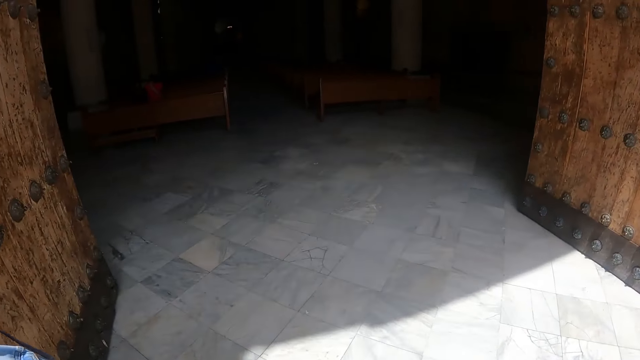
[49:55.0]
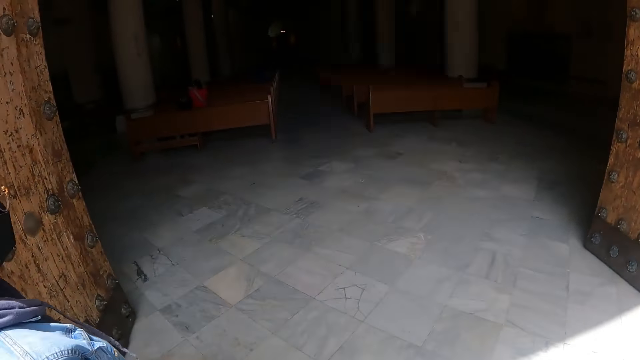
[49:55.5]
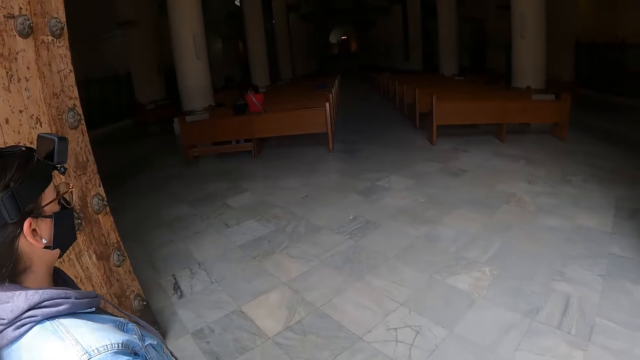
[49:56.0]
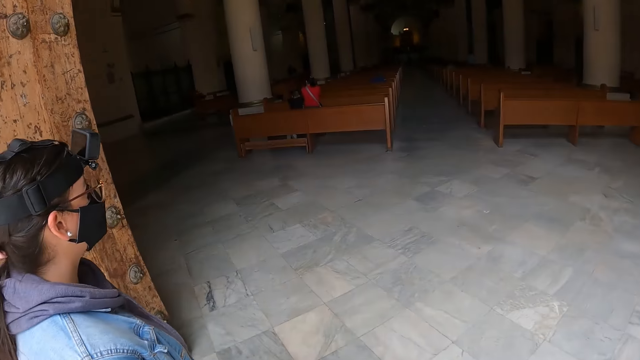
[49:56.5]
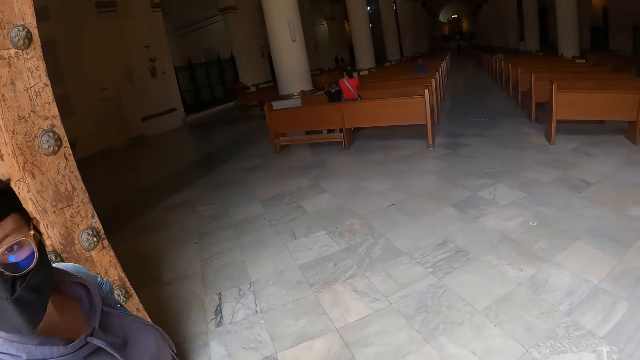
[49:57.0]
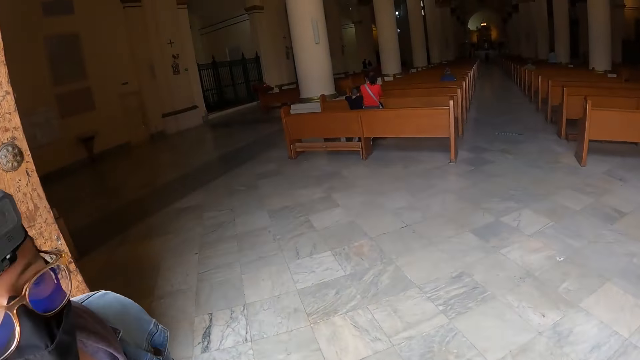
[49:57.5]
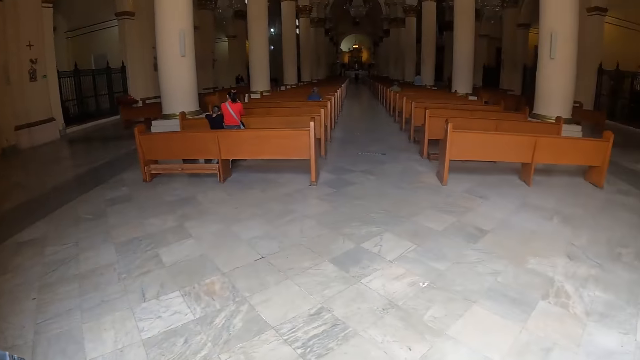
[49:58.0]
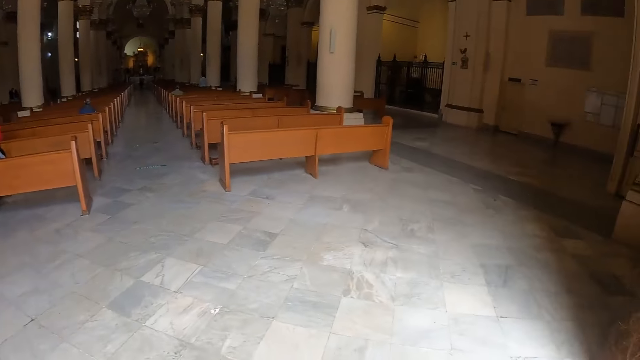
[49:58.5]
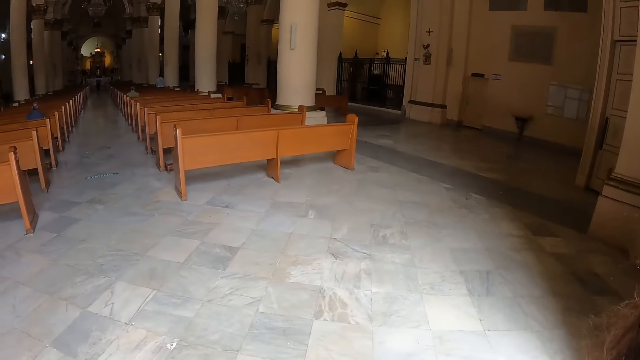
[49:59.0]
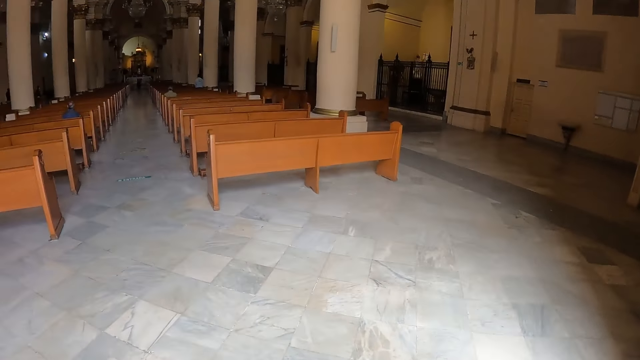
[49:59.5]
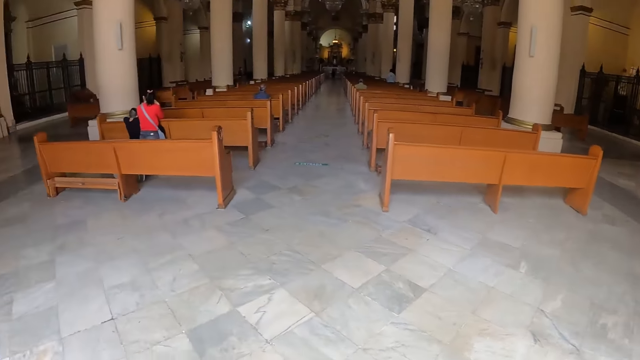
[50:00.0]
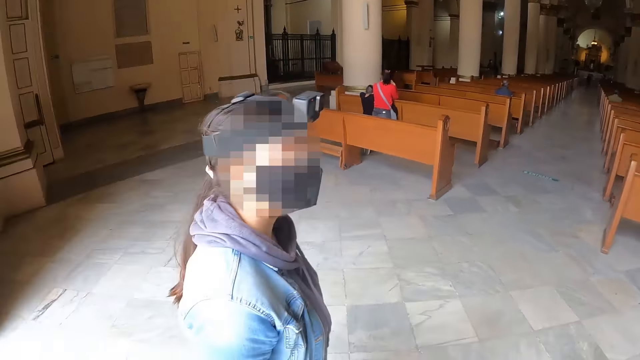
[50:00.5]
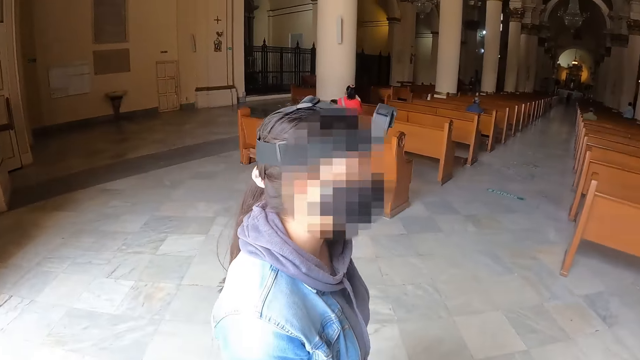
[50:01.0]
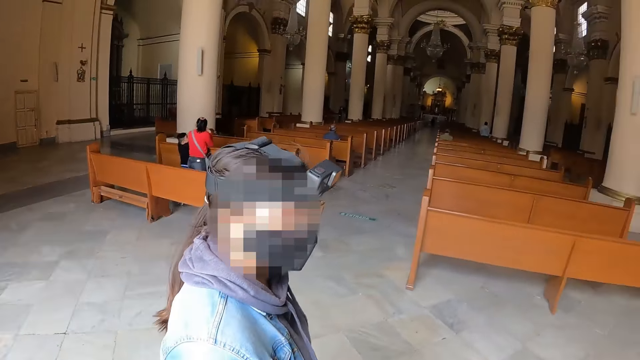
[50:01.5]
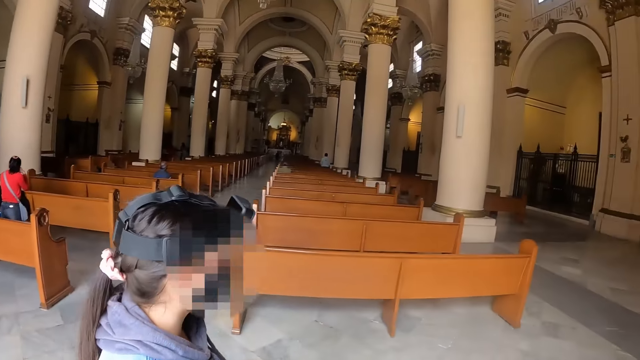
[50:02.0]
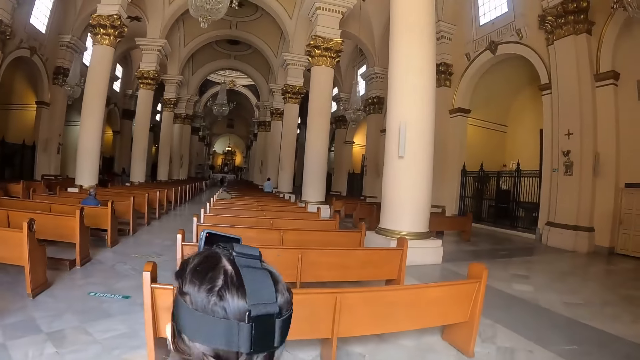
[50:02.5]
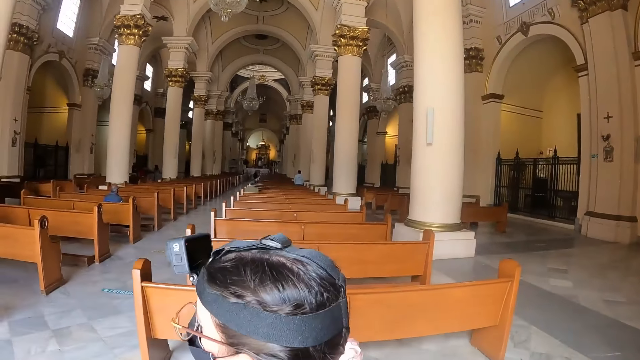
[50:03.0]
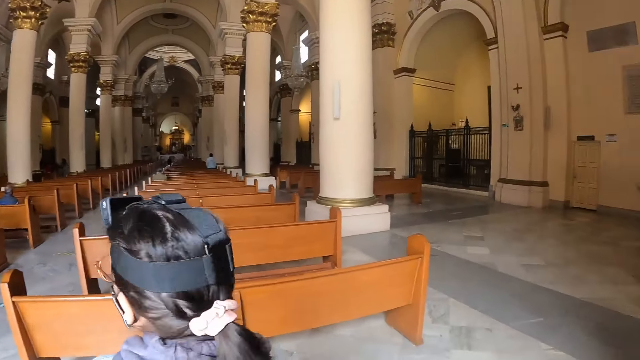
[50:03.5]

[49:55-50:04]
The camera wearer enters the church. They look around. They look at a person. They interact with the person.

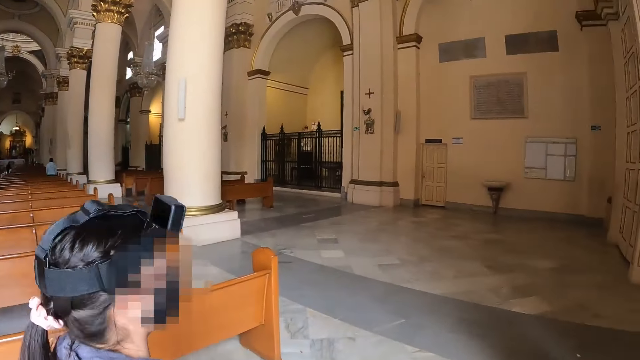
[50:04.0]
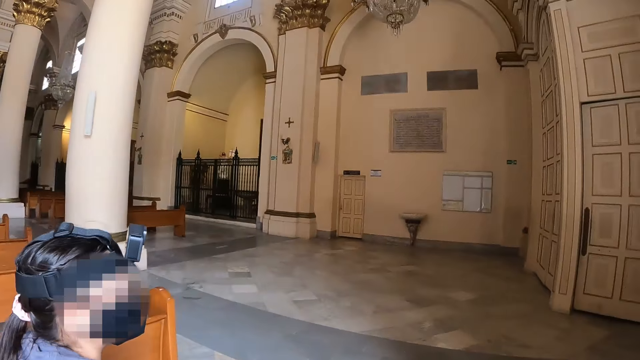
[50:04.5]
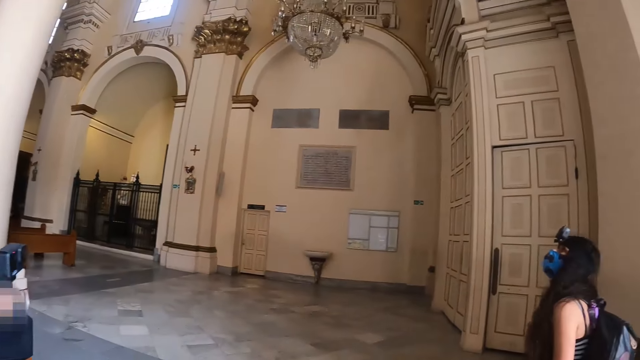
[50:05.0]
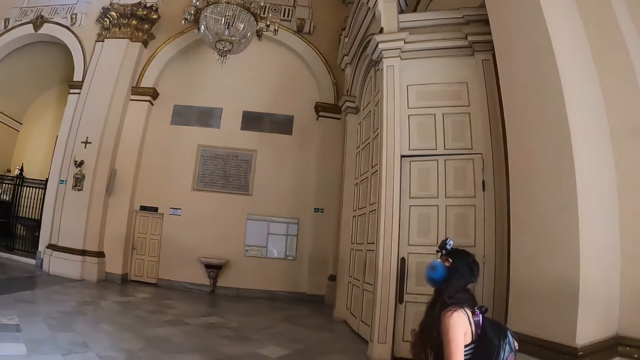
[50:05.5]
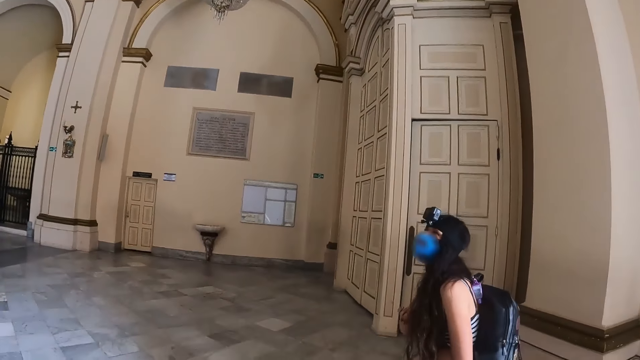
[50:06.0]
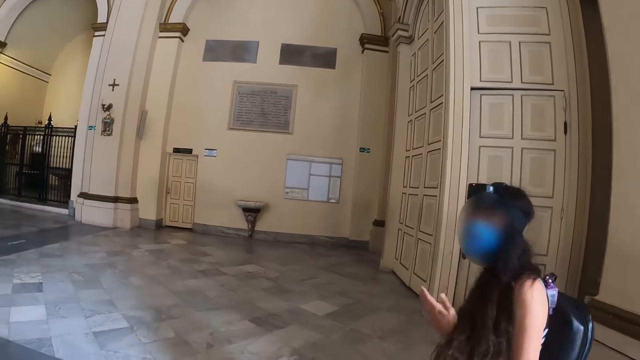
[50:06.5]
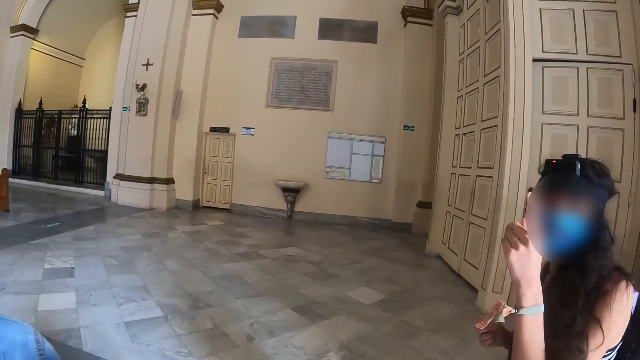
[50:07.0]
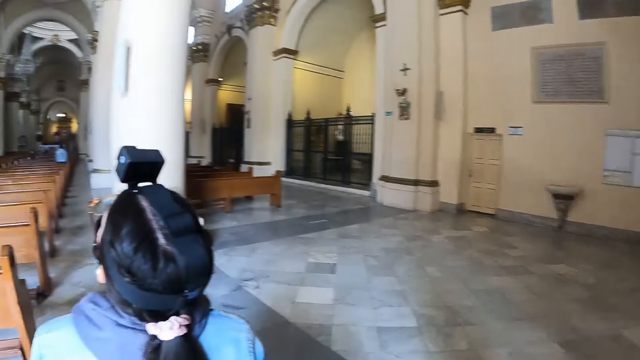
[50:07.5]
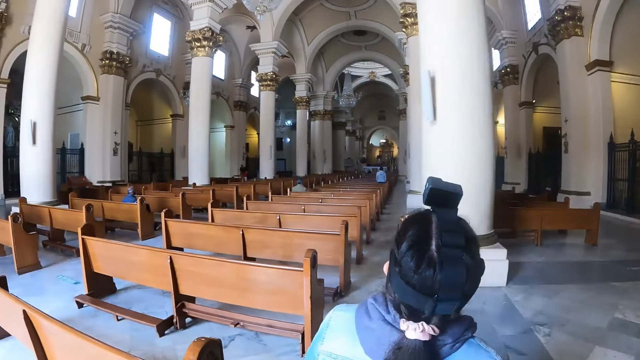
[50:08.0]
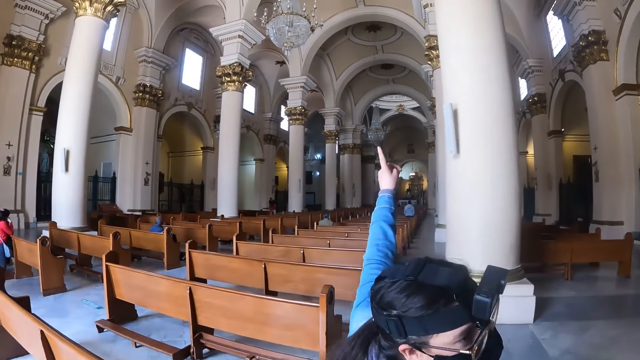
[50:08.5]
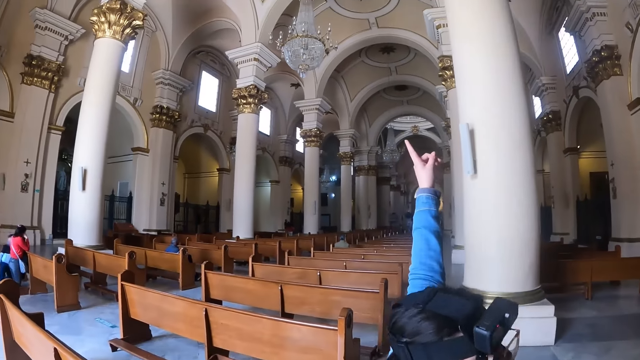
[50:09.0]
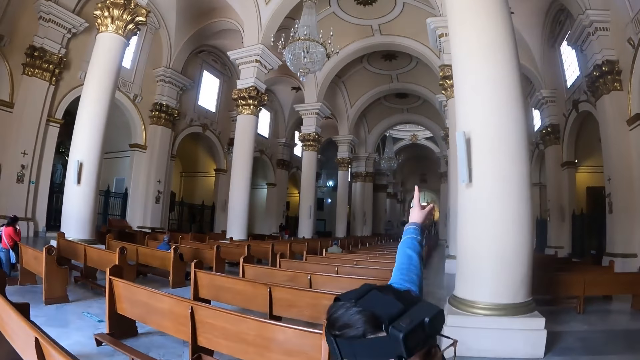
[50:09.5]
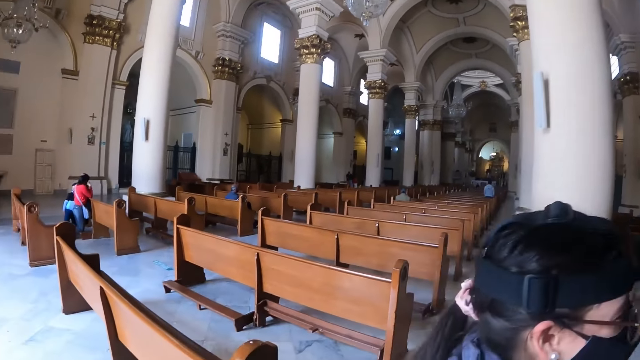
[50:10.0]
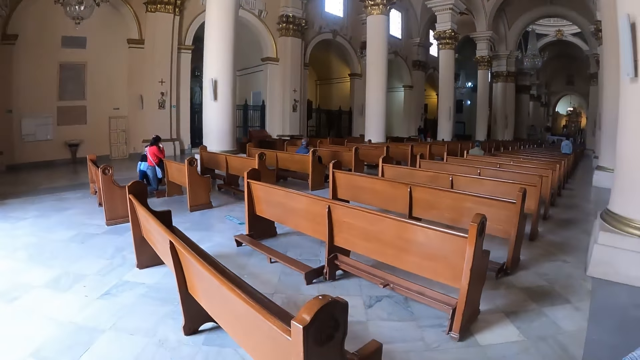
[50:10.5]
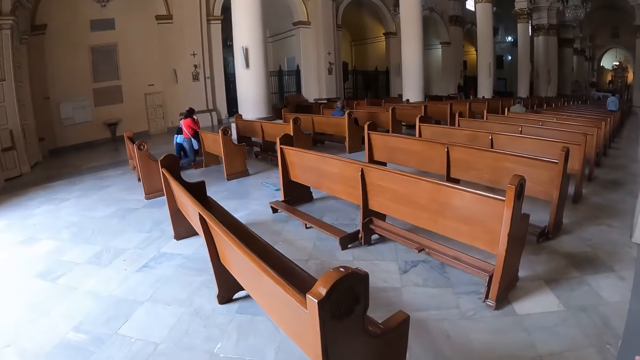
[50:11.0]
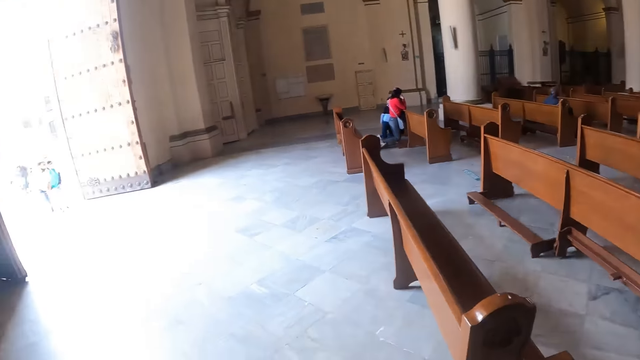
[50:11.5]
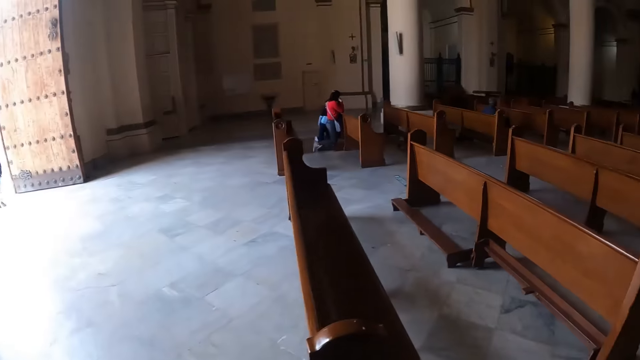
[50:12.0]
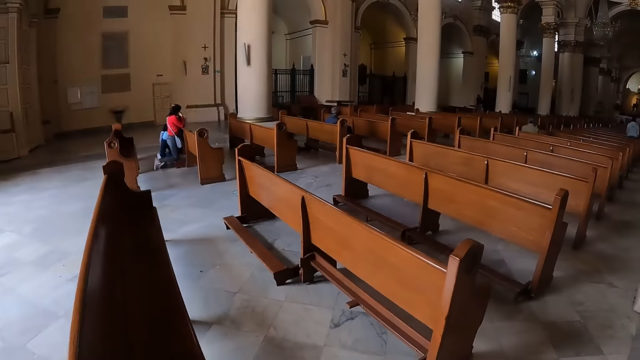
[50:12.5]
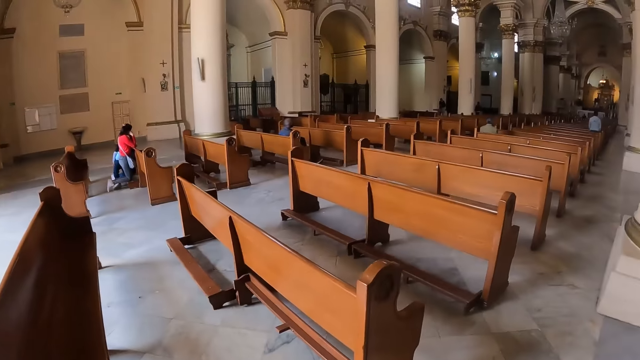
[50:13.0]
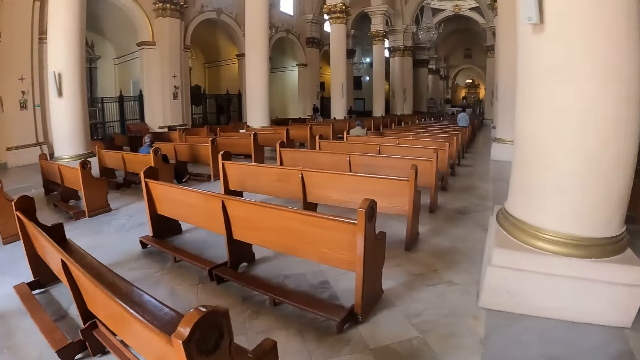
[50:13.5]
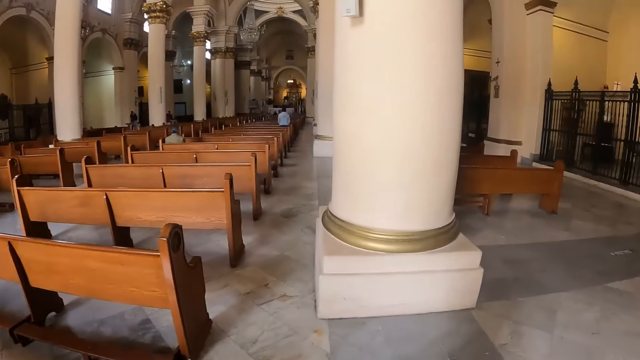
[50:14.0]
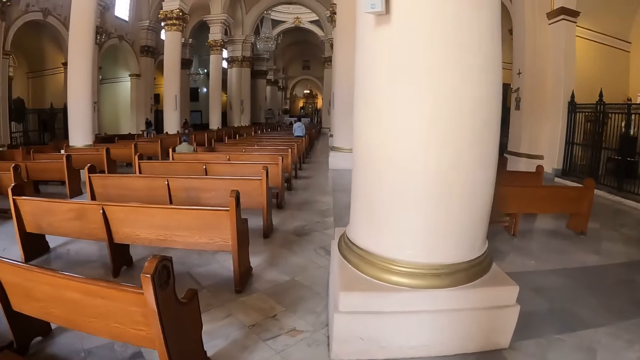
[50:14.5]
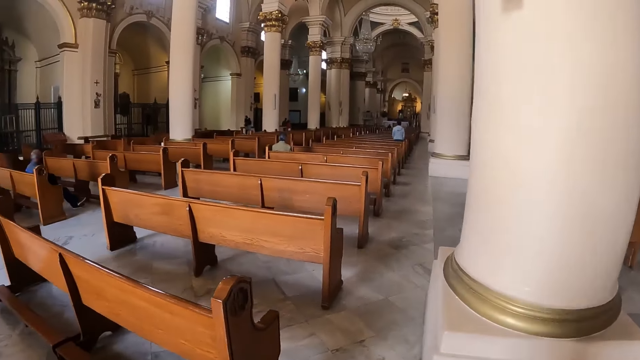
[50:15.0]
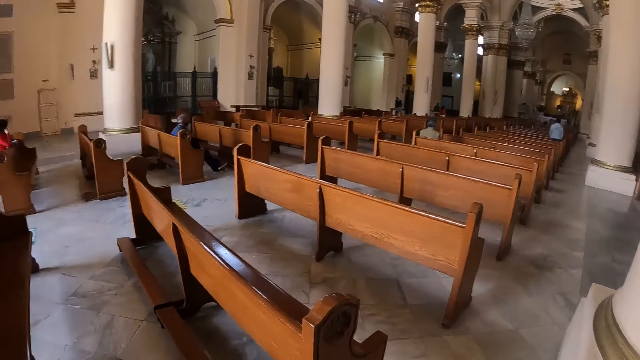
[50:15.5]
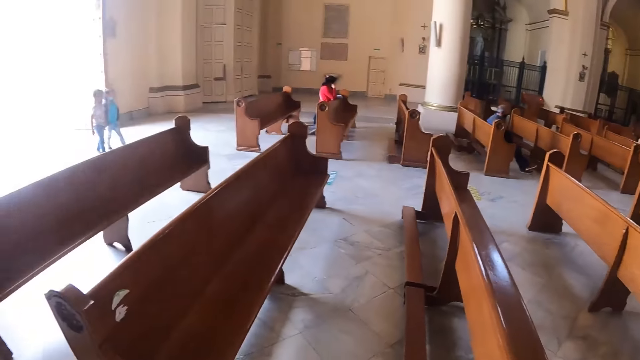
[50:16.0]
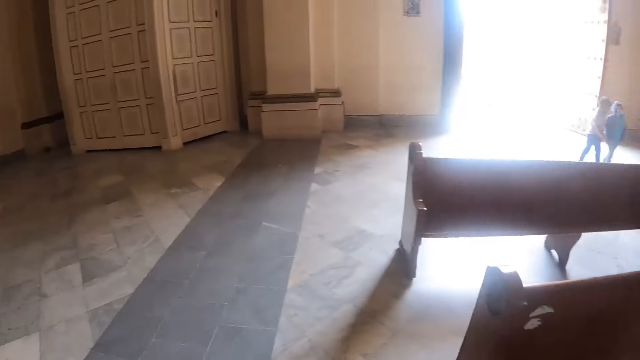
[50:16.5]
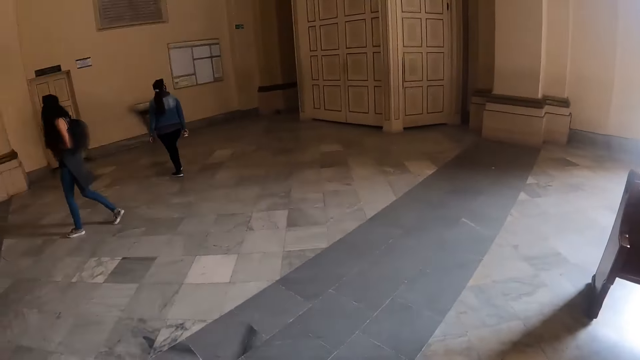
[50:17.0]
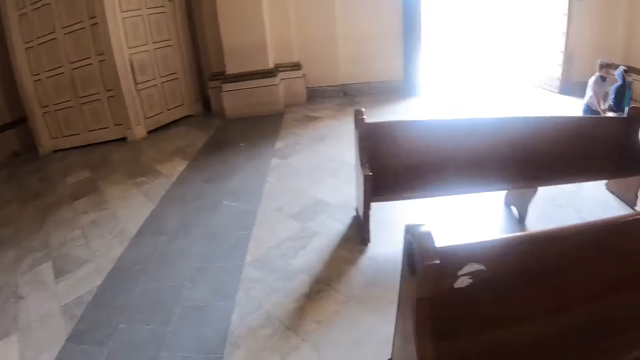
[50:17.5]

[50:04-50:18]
The camera wearer walks in the church. They look at the roof. They interact with a person. The person points a finger. The camera wearer looks around. Another person points a finger. The camera wearer looks at the back. They look around. They walk in the church, tour the church and turn around. They look around.
